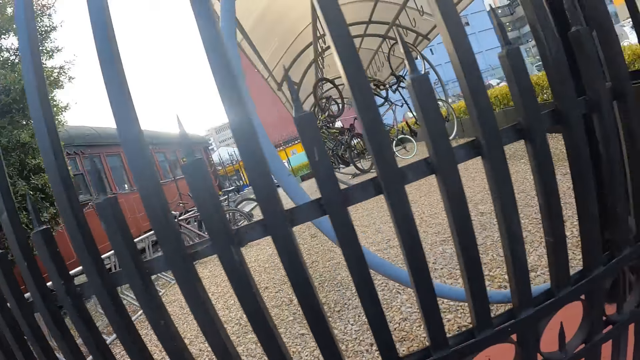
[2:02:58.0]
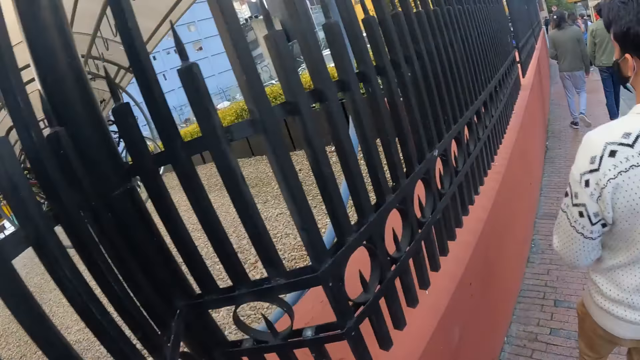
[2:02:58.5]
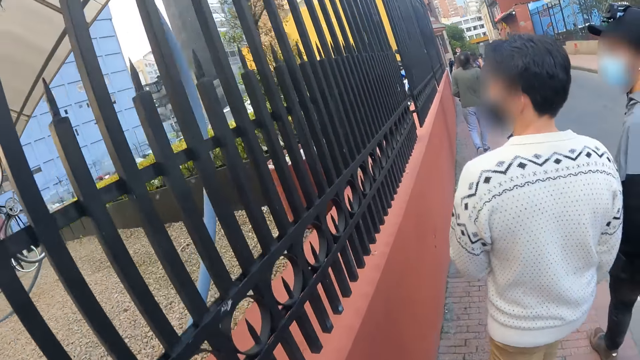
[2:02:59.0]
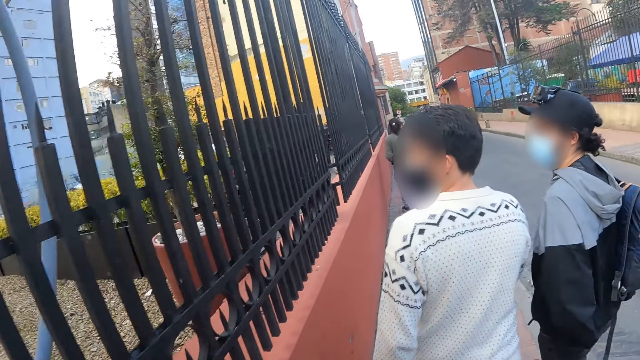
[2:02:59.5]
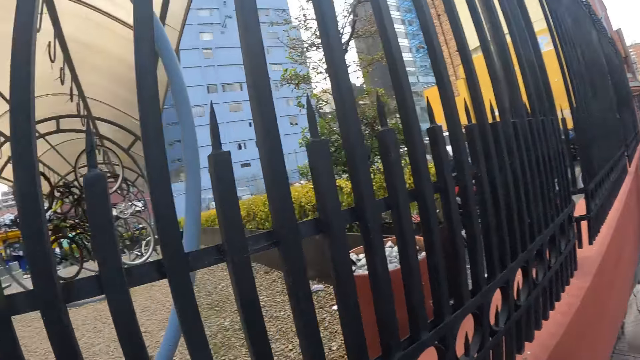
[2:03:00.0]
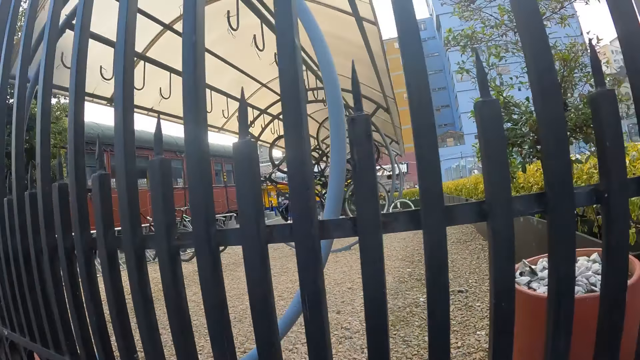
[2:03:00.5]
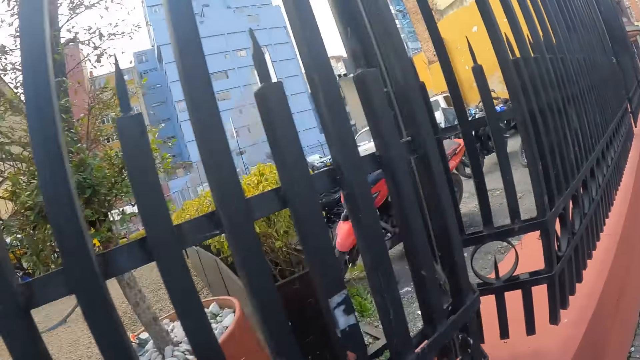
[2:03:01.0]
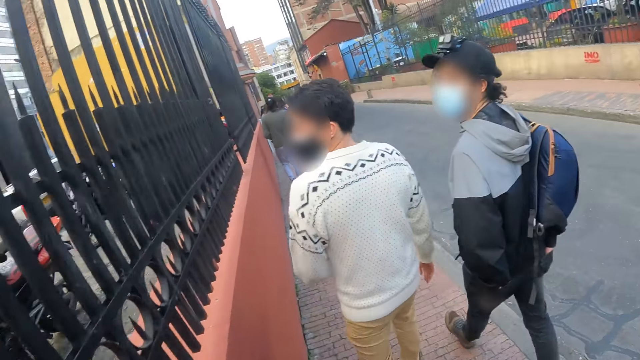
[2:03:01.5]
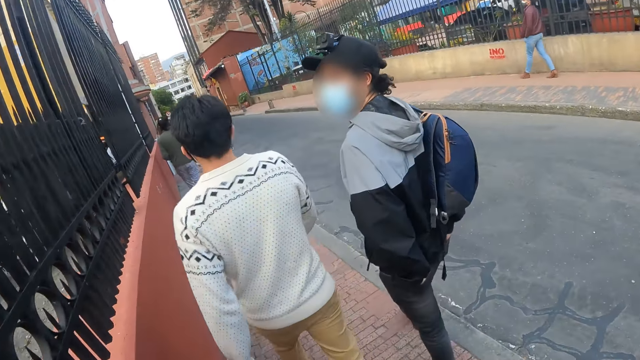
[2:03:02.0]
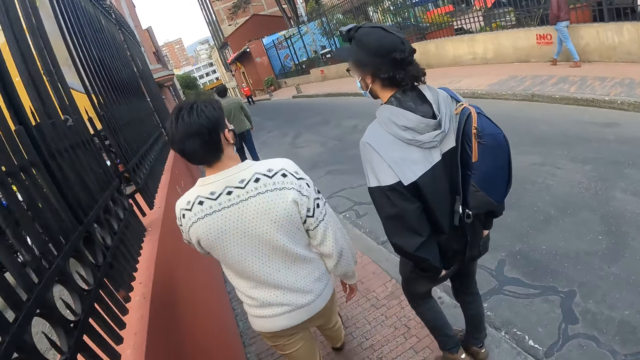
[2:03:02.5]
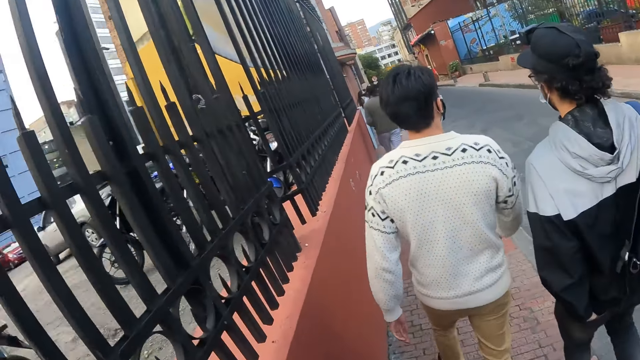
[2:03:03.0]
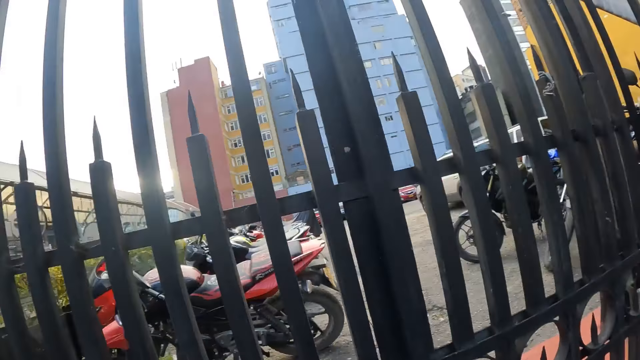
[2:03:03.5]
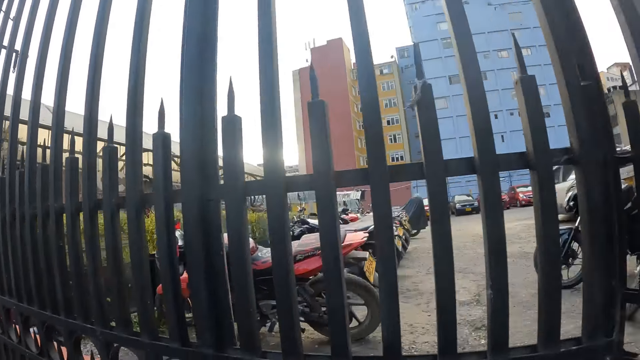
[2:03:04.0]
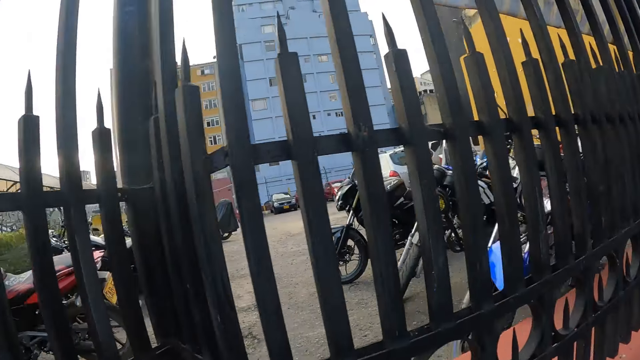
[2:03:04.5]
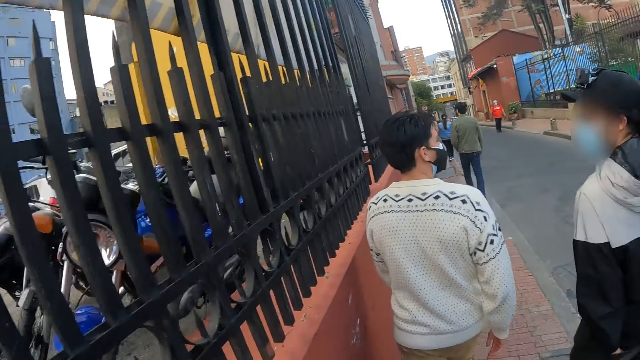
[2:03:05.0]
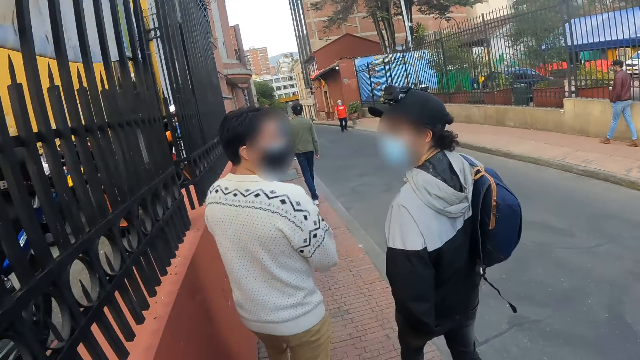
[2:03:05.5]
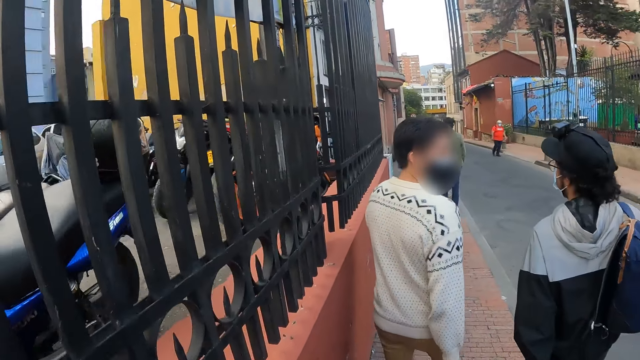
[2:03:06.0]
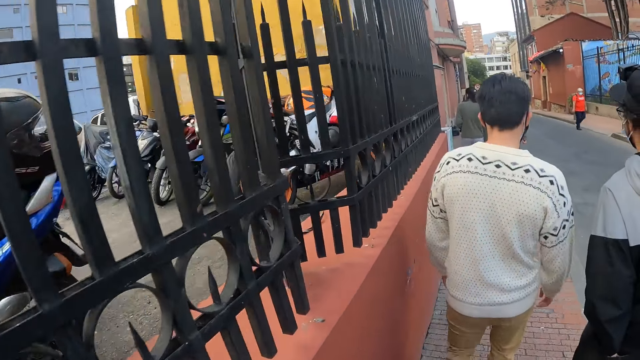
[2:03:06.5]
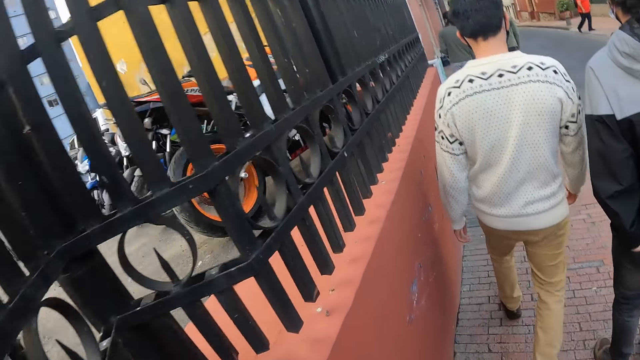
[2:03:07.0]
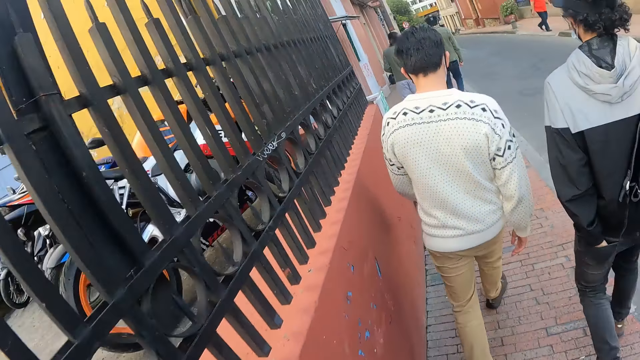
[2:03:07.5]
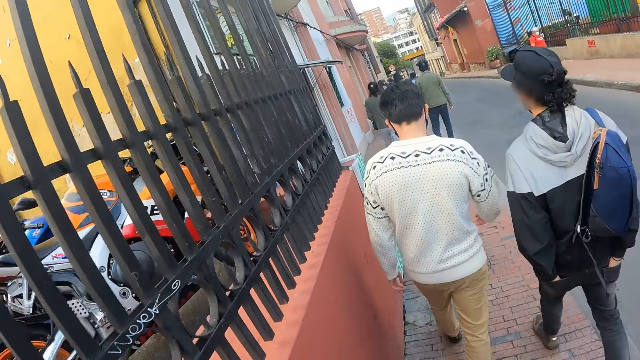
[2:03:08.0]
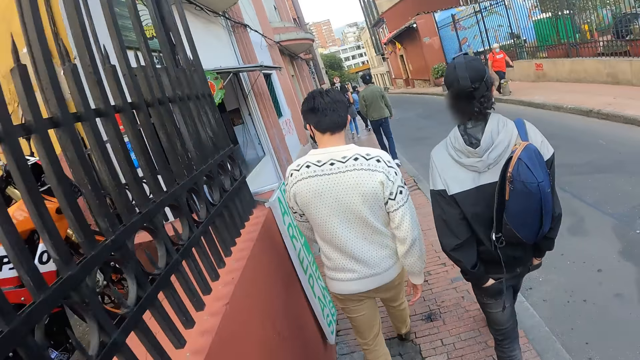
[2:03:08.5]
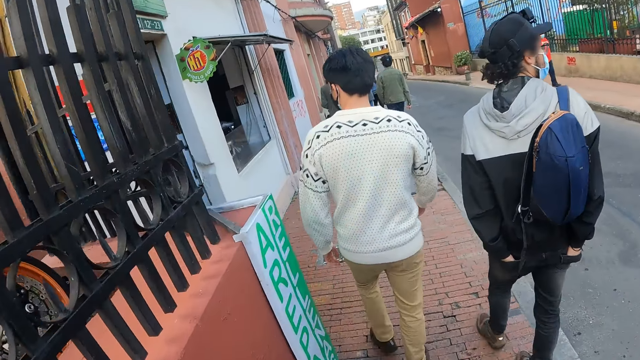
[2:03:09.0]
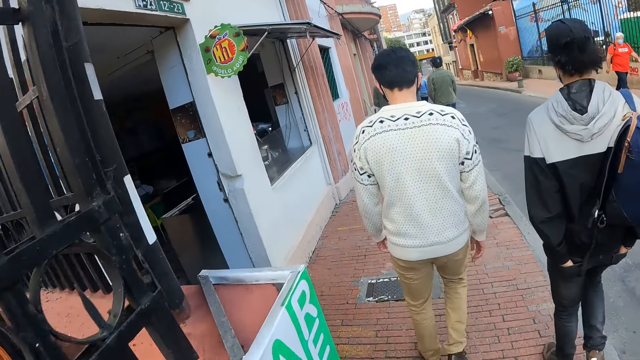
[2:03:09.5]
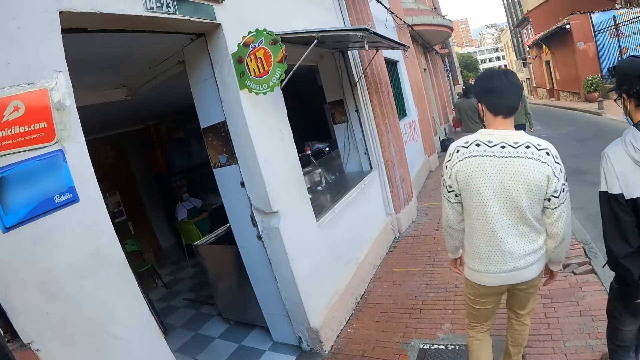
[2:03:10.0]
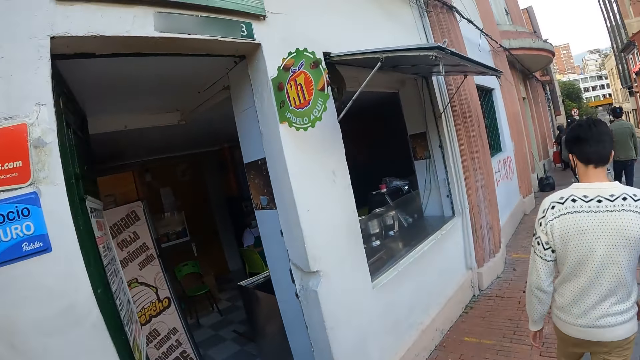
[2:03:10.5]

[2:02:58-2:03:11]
A man looks behind.

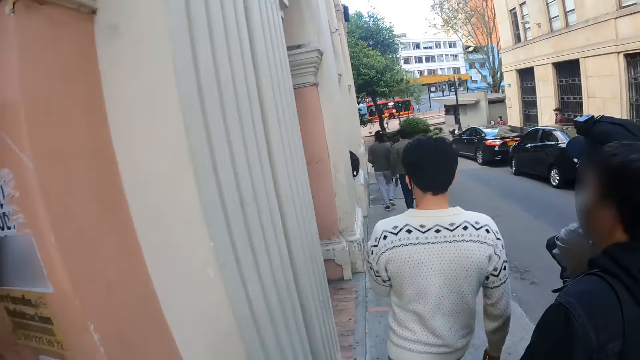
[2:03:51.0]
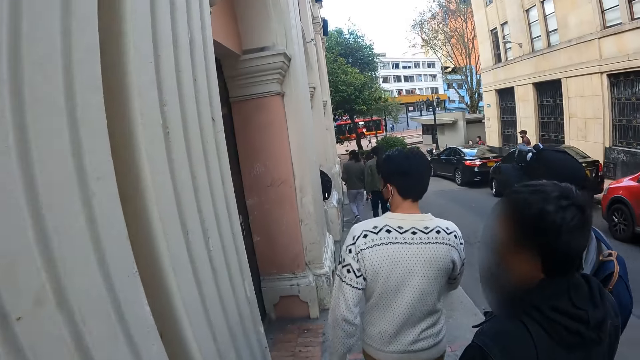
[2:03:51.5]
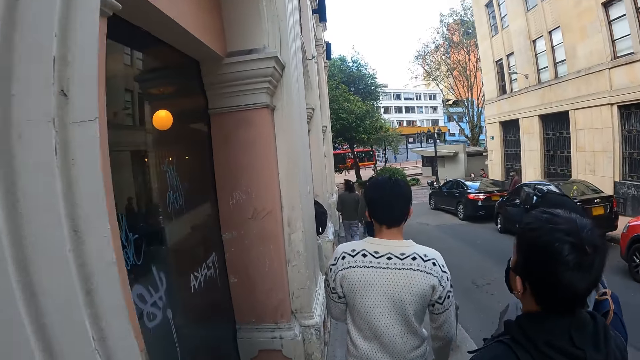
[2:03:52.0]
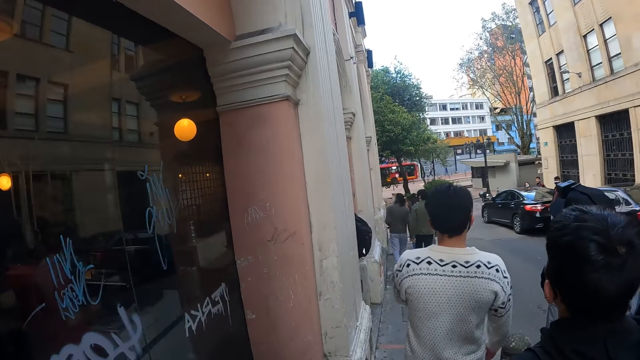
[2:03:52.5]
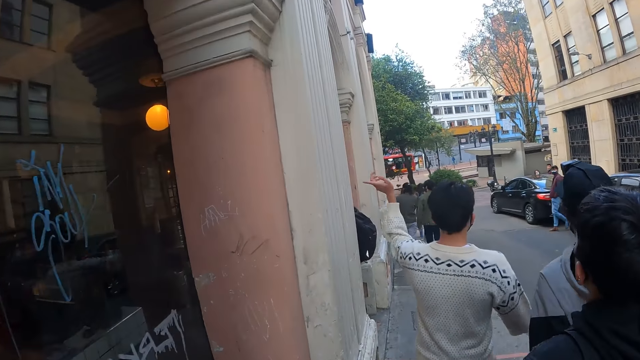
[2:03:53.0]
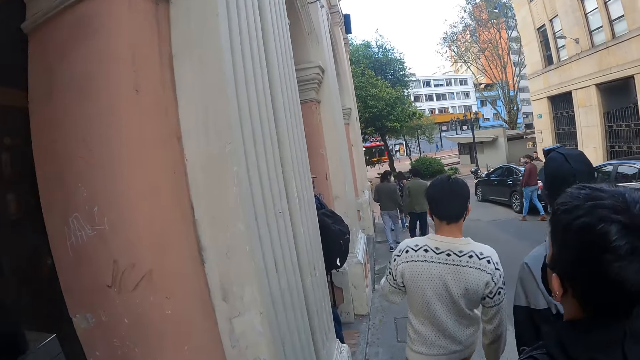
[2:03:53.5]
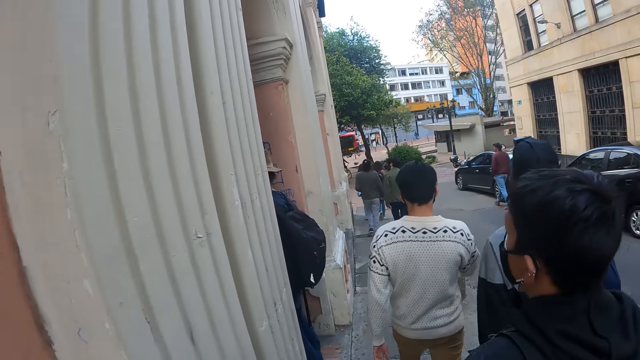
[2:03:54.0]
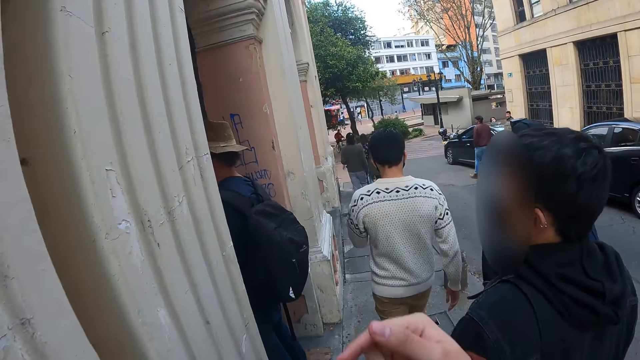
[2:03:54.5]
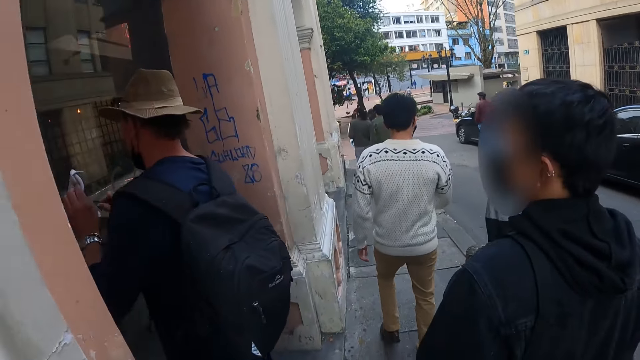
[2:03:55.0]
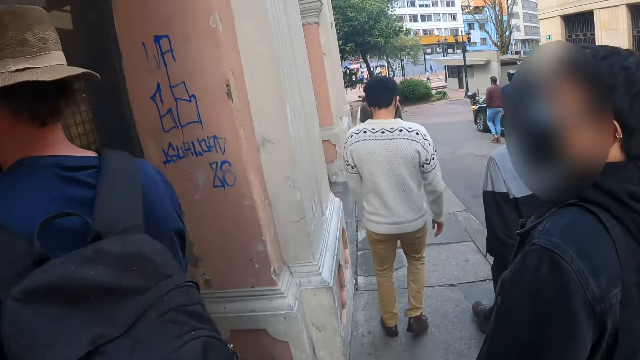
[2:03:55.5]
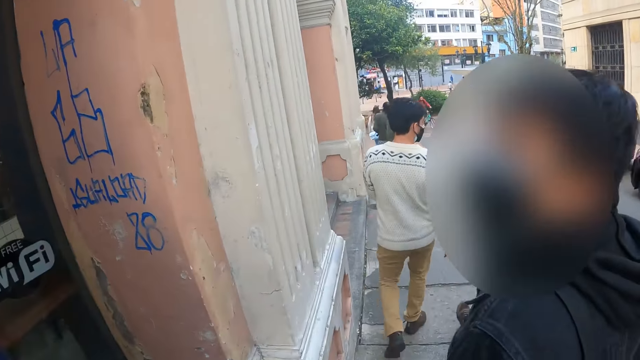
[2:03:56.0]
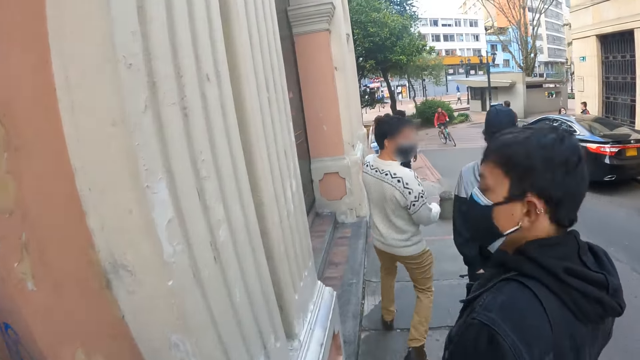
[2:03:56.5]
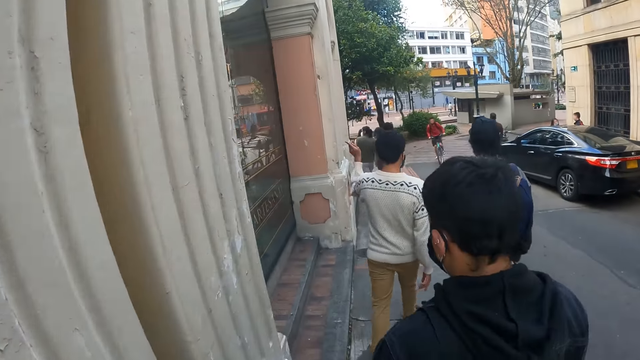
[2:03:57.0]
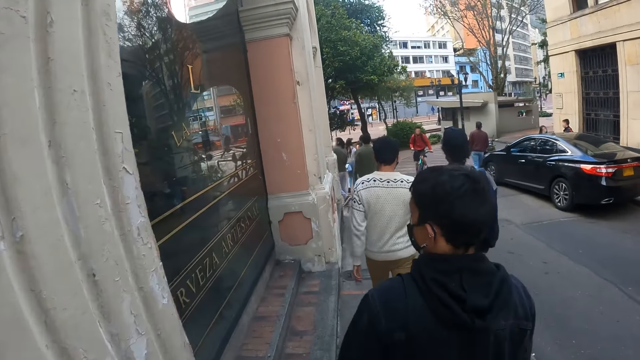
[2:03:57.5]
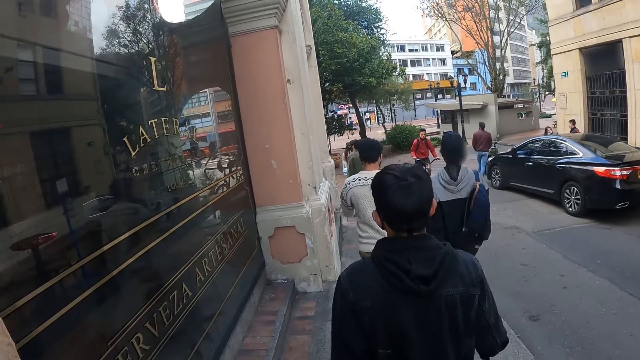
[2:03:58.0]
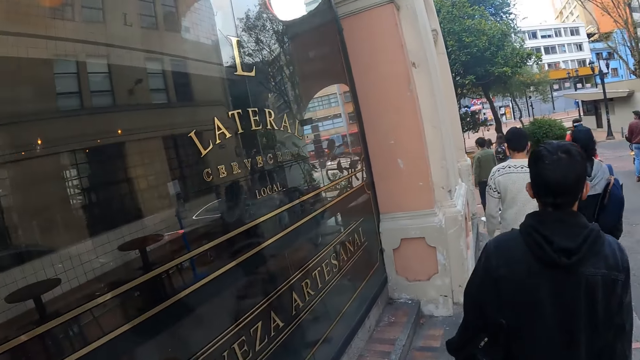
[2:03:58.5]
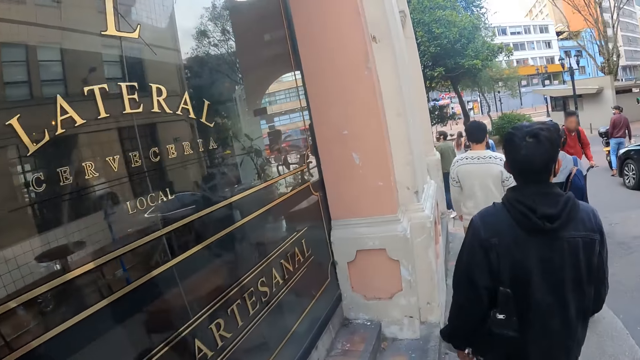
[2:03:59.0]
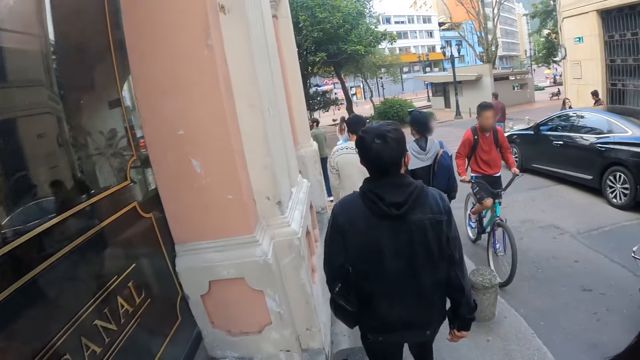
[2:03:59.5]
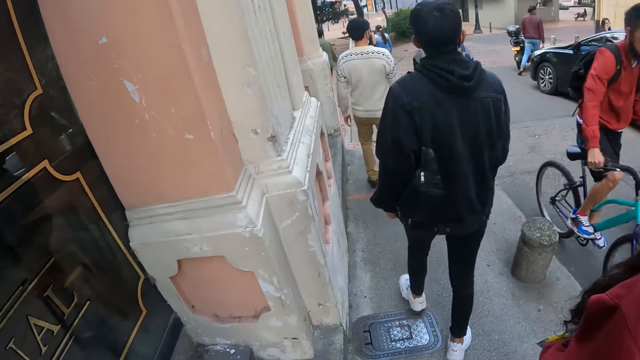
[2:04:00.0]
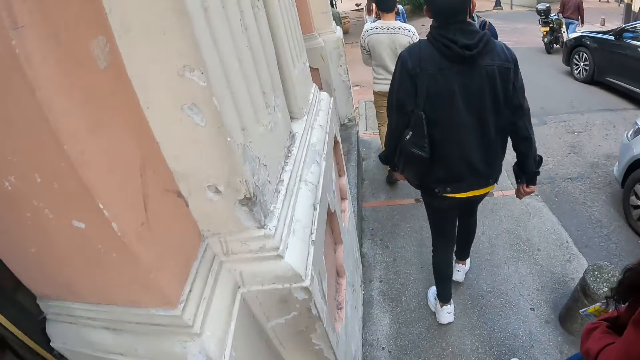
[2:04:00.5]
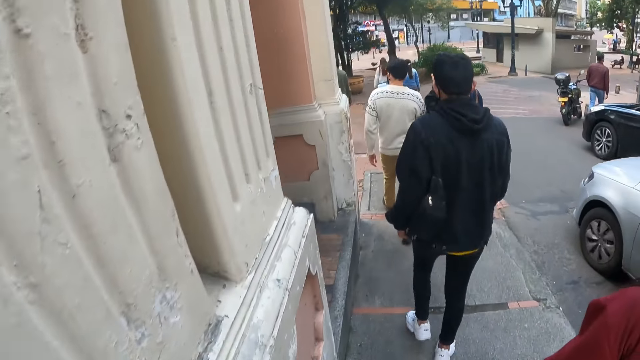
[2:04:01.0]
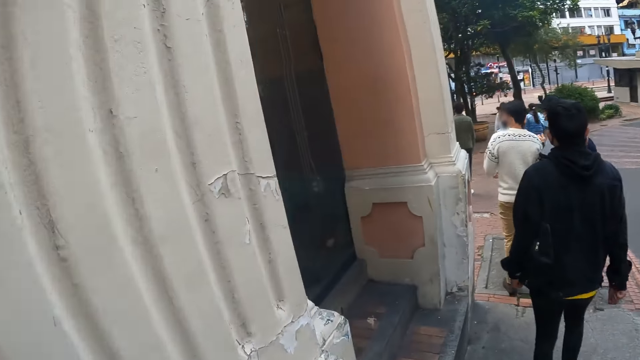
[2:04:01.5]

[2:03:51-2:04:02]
A man points. A woman points. The camera wearer points a finger.
